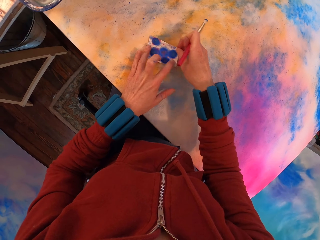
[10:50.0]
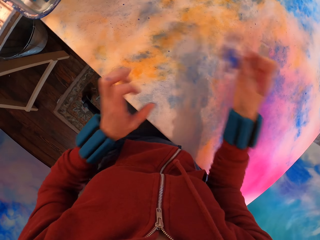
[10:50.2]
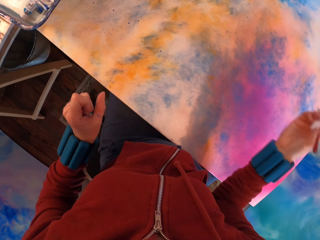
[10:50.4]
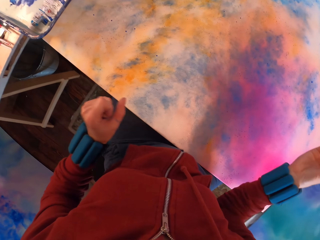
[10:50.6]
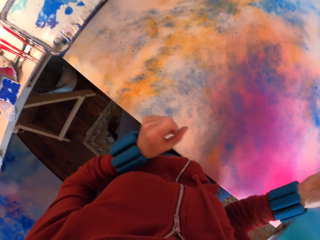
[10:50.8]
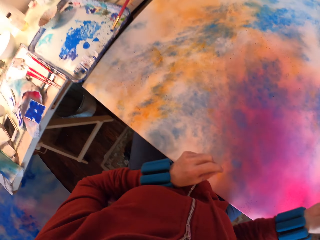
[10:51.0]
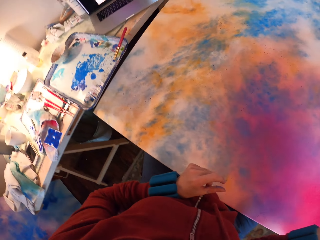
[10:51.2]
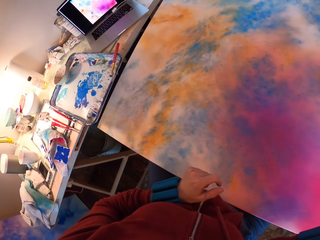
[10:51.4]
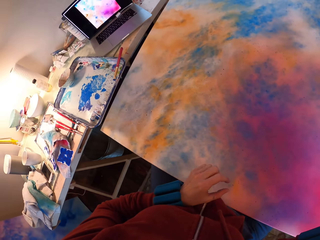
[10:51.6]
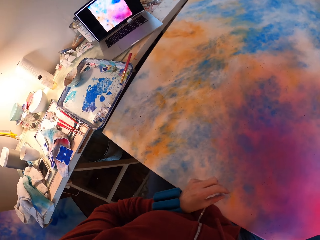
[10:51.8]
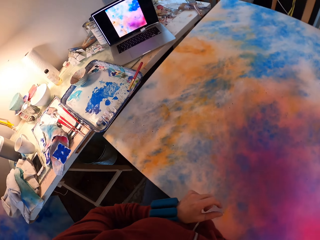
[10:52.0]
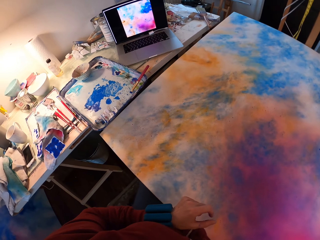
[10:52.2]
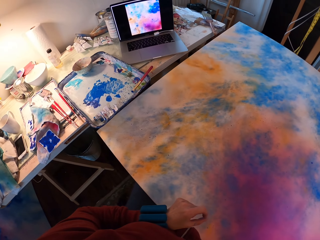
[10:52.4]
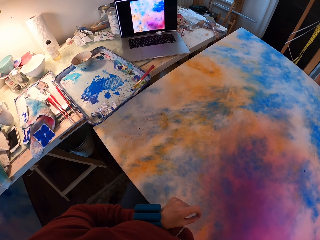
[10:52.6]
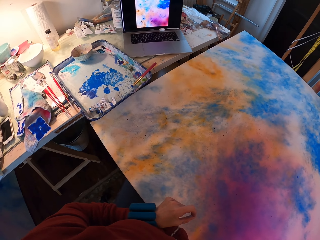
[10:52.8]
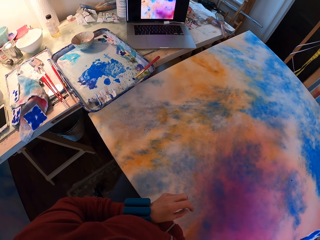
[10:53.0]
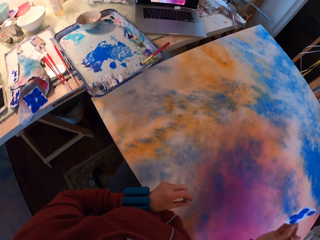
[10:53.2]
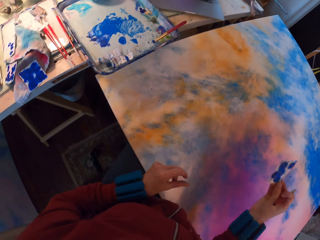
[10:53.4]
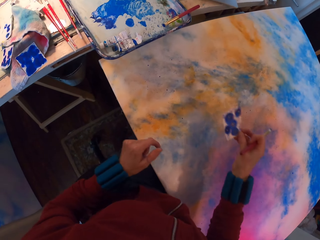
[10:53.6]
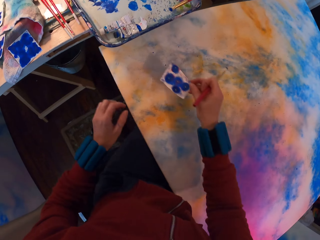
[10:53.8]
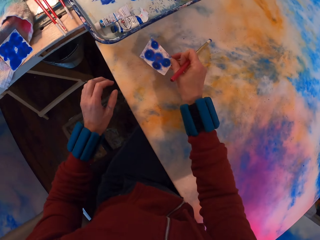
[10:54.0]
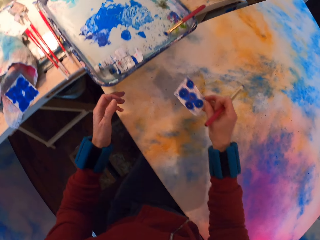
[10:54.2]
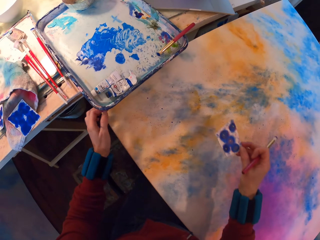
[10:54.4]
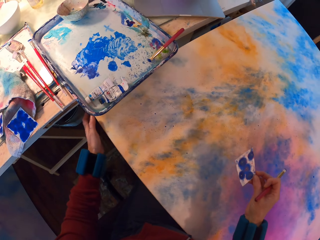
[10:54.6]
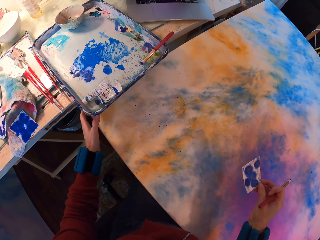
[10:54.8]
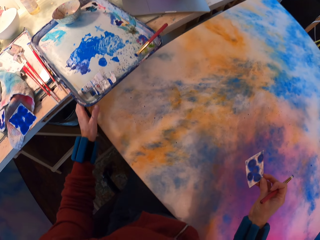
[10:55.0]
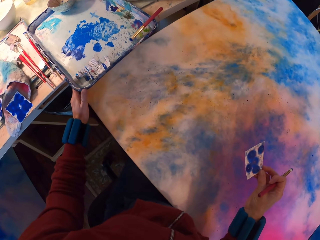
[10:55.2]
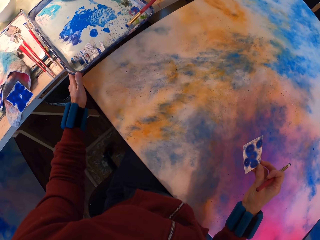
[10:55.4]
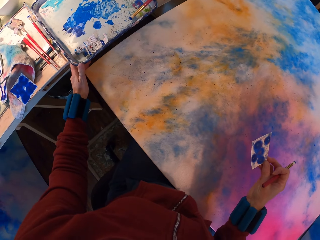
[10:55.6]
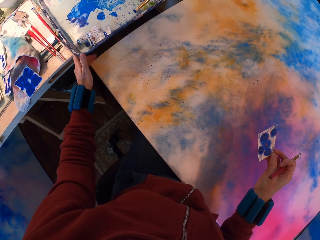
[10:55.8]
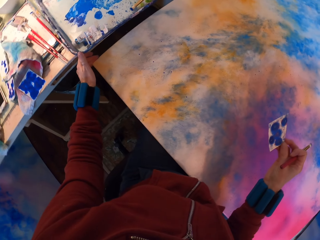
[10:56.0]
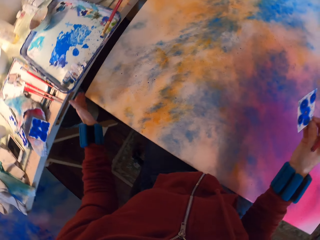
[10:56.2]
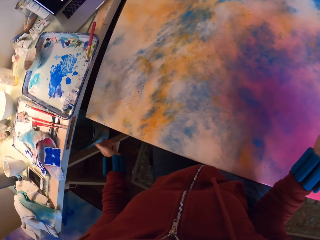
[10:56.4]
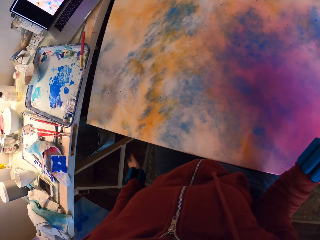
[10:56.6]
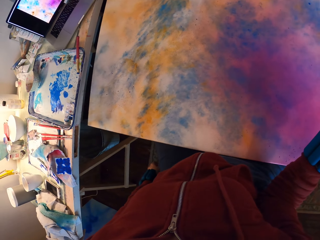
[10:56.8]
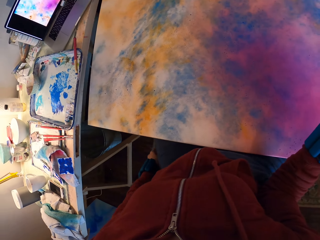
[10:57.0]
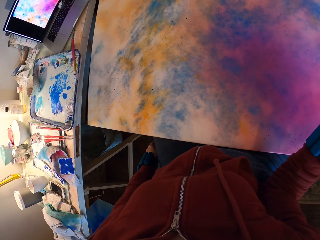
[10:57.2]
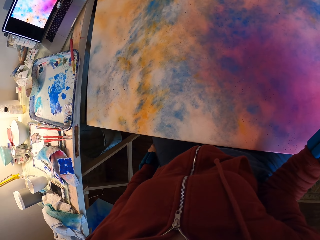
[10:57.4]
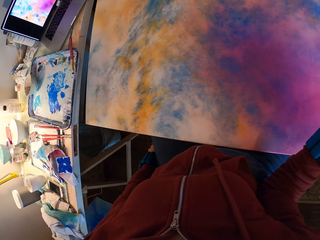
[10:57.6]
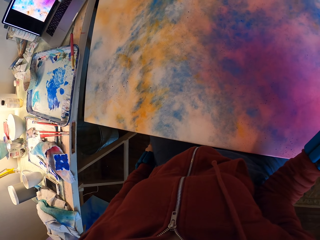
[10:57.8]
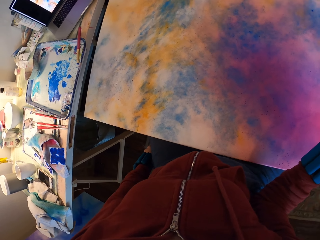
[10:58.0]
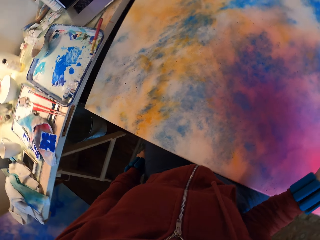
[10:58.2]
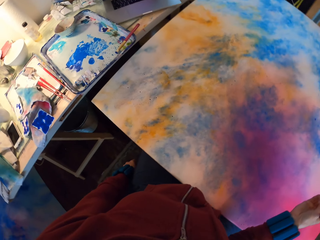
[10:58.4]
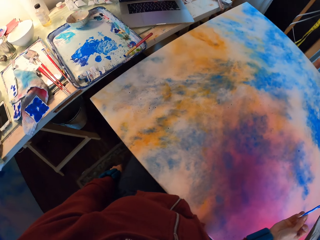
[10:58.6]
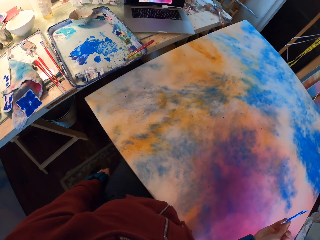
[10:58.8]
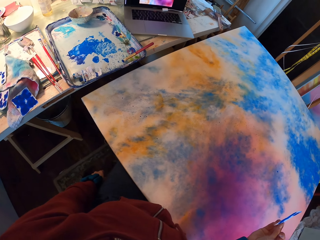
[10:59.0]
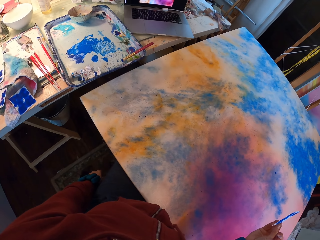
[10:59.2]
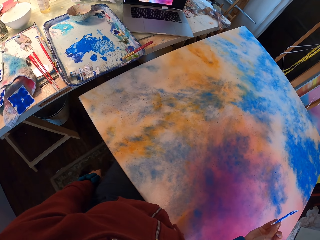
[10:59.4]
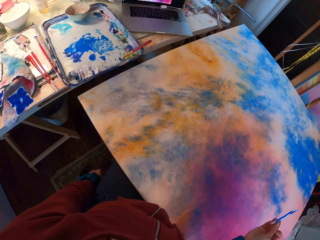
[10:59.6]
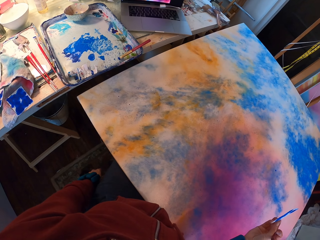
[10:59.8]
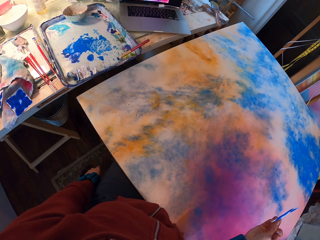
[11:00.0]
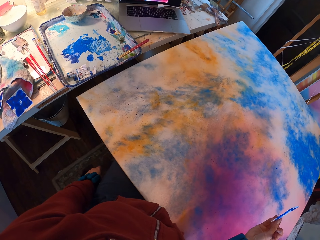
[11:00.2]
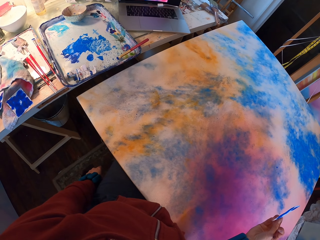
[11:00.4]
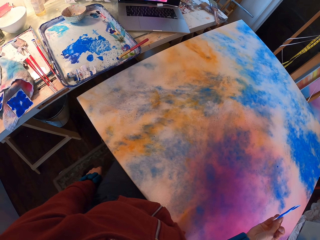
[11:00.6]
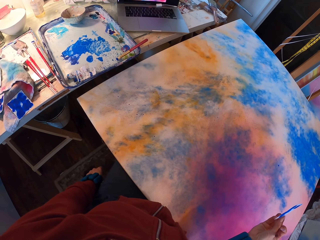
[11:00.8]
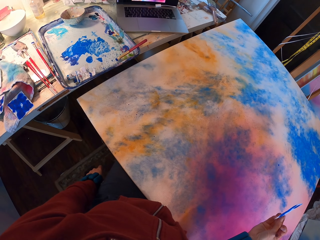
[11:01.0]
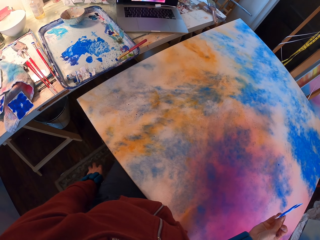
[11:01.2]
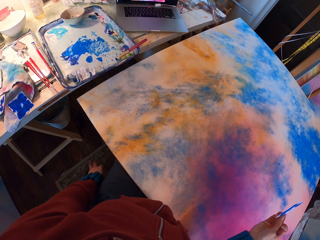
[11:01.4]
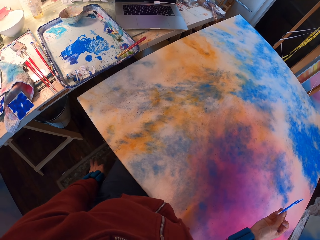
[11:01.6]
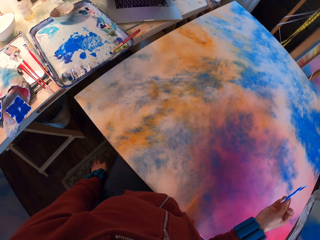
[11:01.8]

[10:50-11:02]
The camera wearer looks around. They push the tray. They look at the painting.

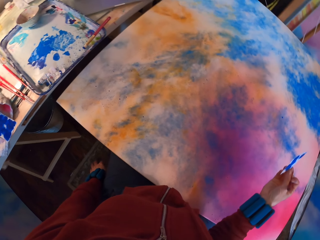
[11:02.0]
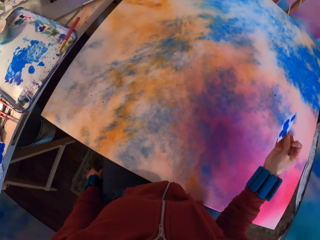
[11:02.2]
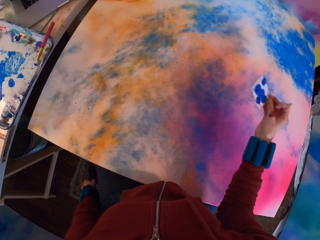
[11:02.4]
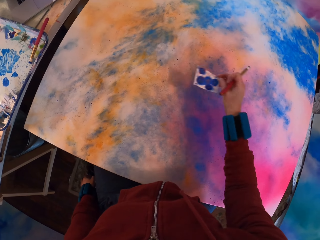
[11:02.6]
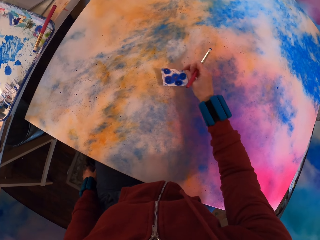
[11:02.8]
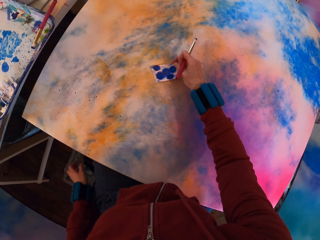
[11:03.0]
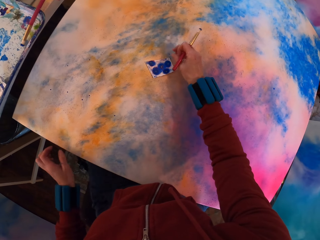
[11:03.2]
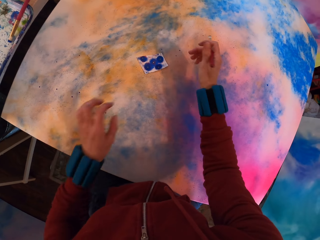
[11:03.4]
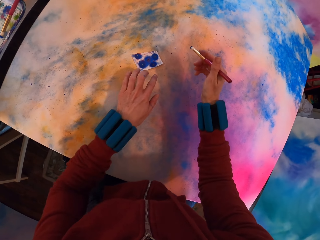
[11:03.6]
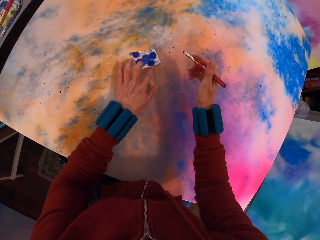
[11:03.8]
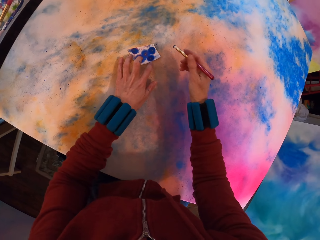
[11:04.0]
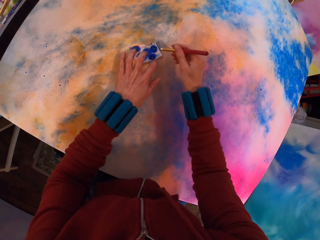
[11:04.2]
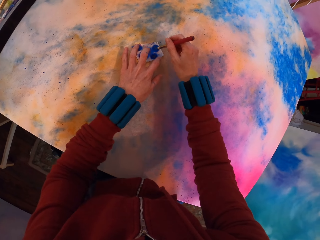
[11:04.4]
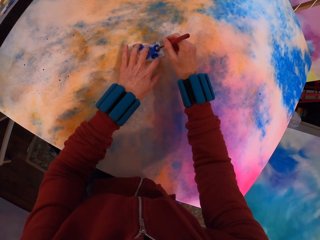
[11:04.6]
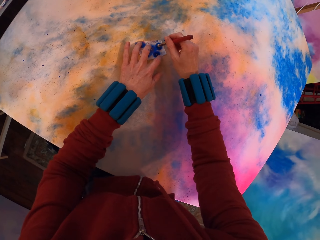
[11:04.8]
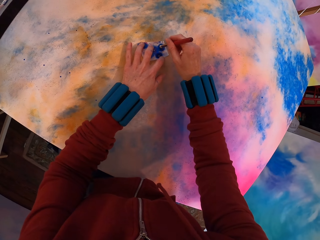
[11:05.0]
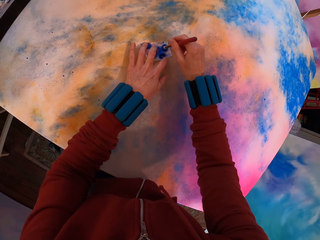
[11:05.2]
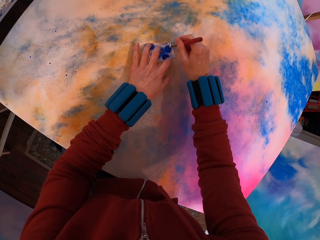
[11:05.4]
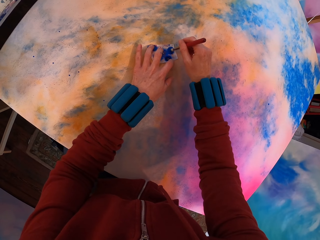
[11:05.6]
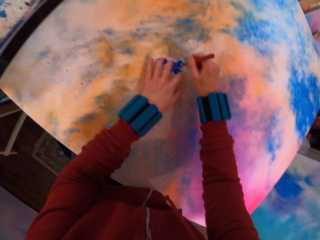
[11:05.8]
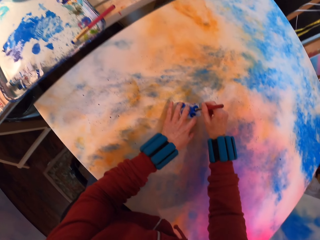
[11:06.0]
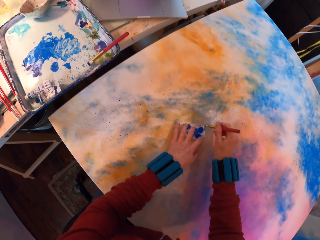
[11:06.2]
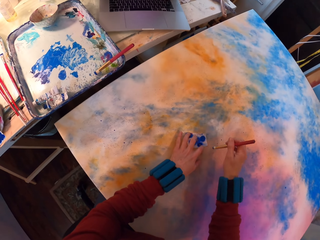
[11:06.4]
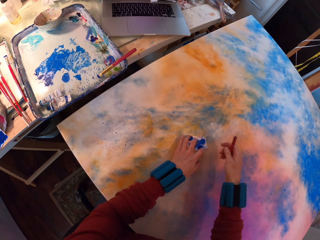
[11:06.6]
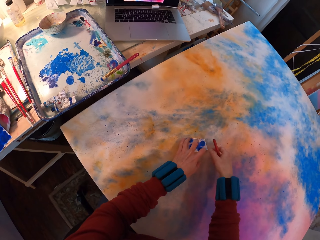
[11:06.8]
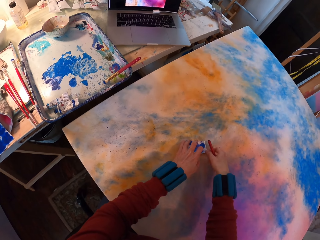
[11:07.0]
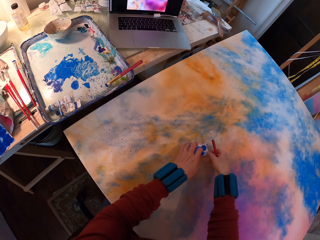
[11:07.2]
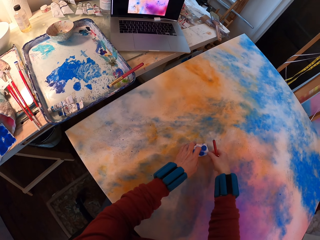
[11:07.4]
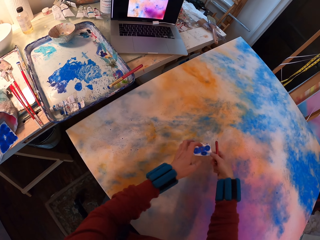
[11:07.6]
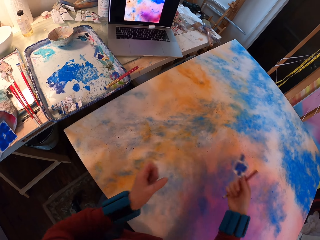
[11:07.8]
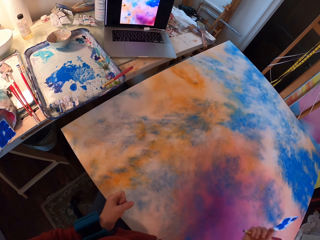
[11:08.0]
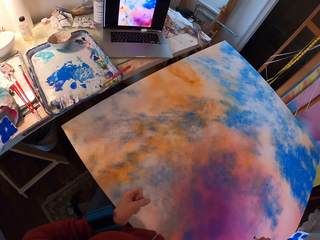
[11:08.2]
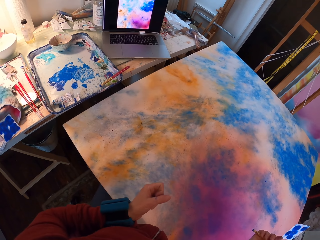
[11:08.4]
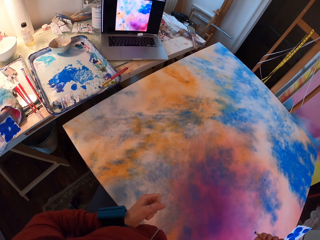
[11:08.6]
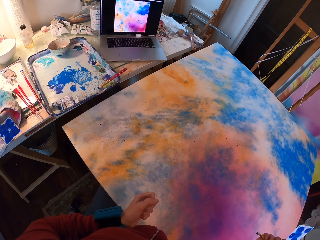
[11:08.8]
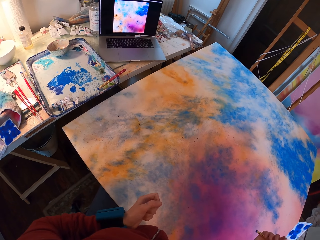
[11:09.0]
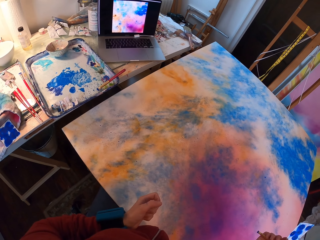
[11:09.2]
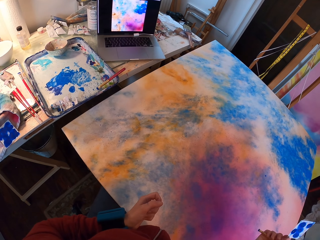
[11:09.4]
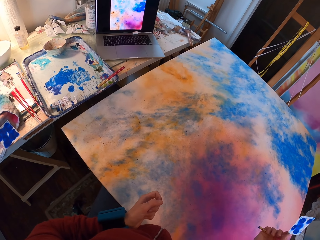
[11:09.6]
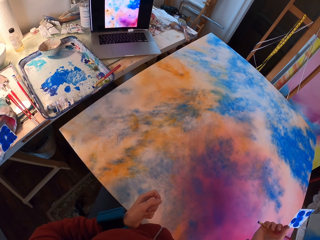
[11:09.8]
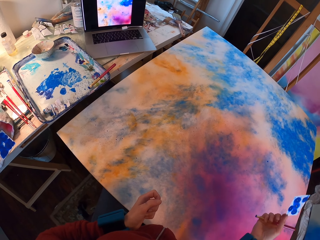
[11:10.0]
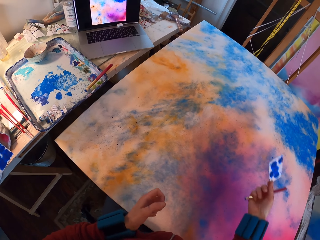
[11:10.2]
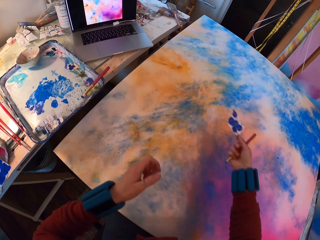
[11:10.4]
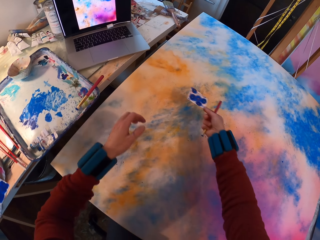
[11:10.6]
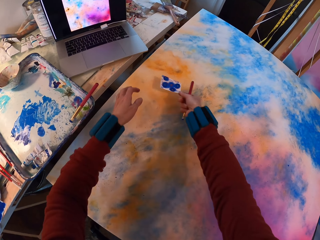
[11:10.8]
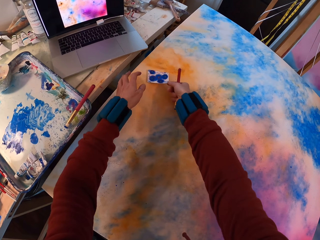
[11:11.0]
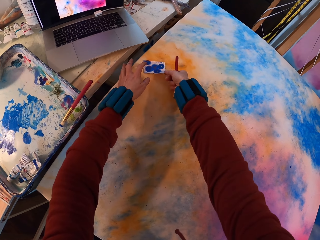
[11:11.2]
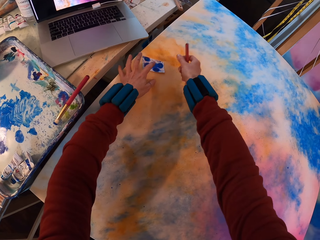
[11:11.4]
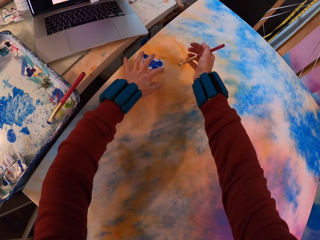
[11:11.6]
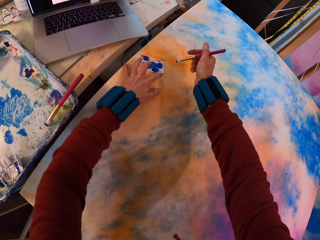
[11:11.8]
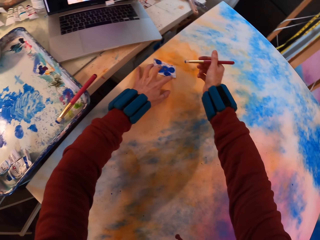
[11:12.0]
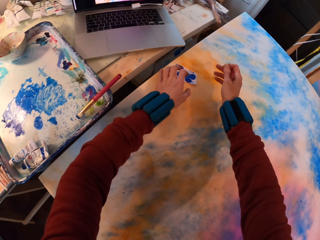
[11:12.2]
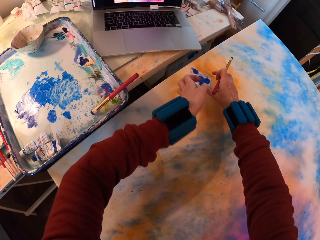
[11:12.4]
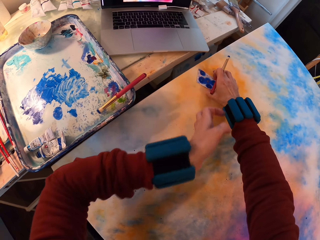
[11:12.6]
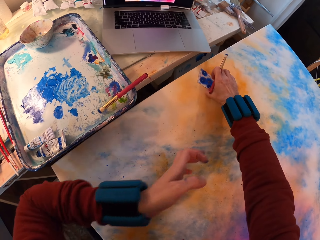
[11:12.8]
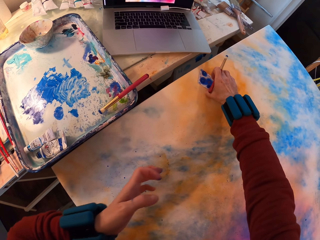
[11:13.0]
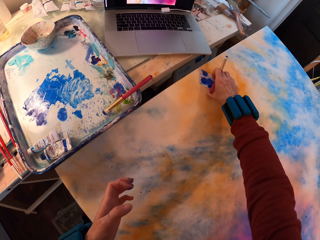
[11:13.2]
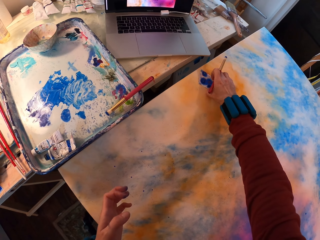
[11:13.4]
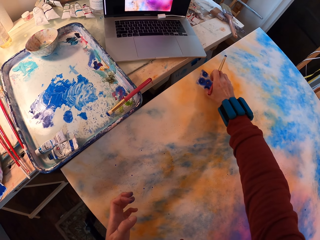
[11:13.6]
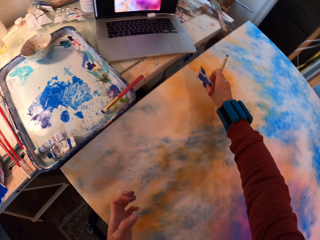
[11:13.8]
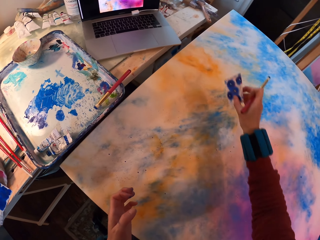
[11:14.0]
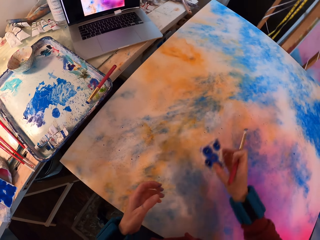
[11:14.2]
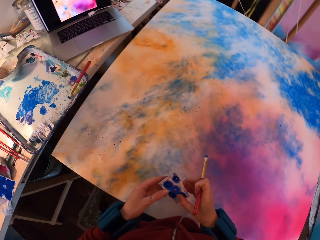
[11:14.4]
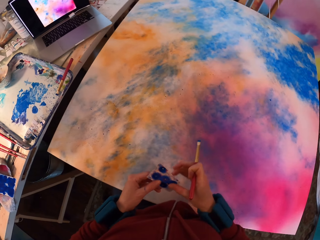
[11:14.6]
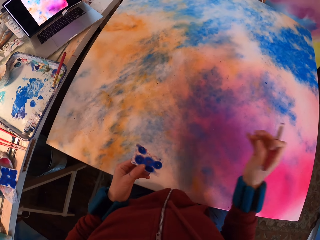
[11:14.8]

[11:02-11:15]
The camera wearer applies paint with a brush on the painting. They look around. They look at the painting. They paint the canvas.
